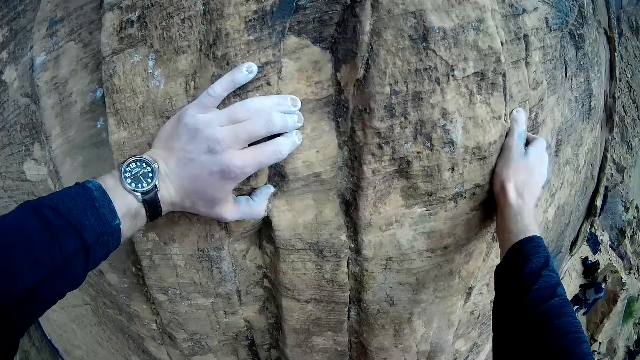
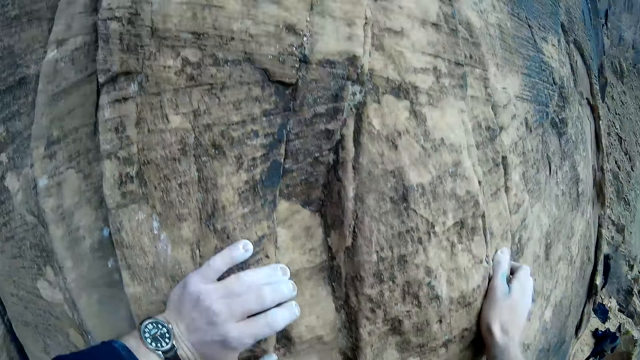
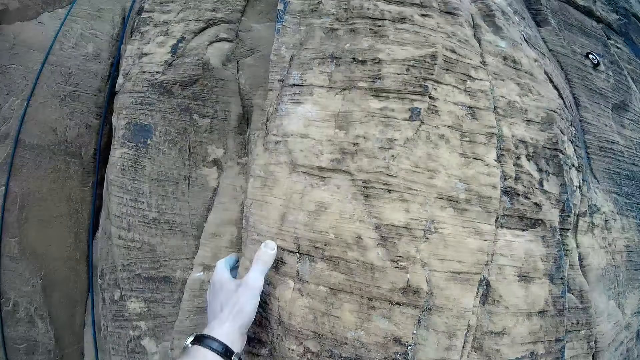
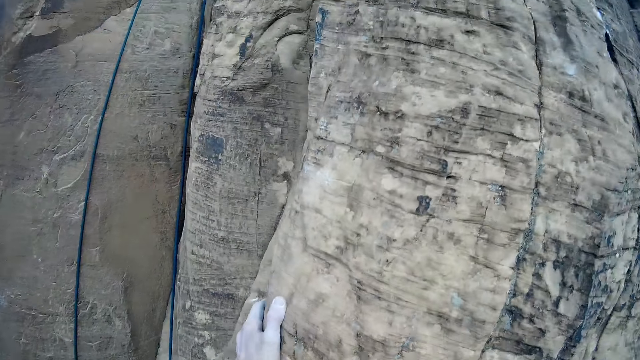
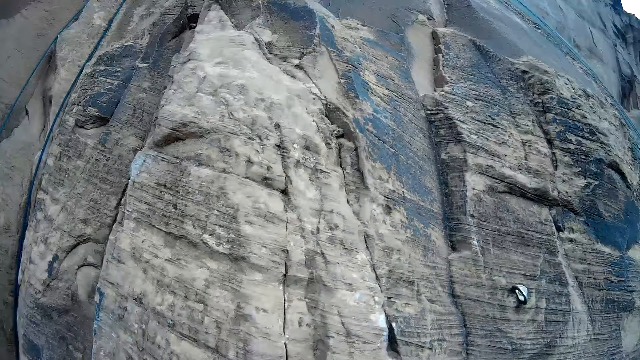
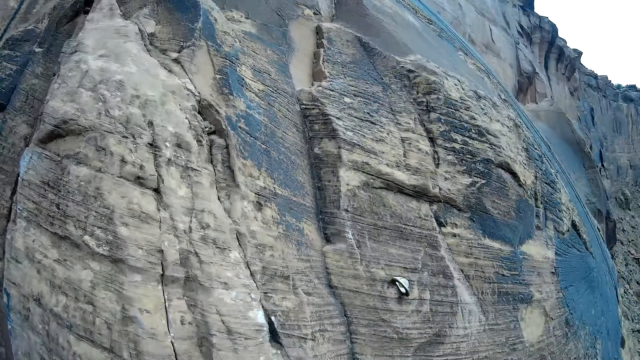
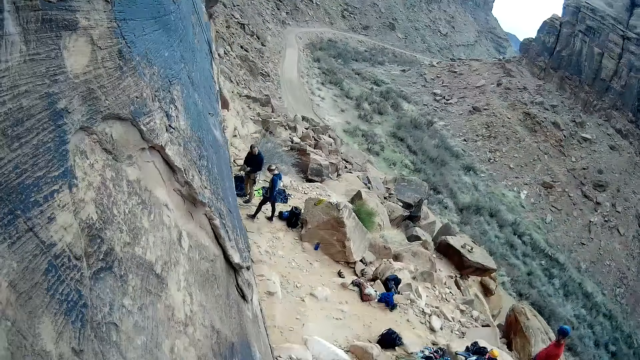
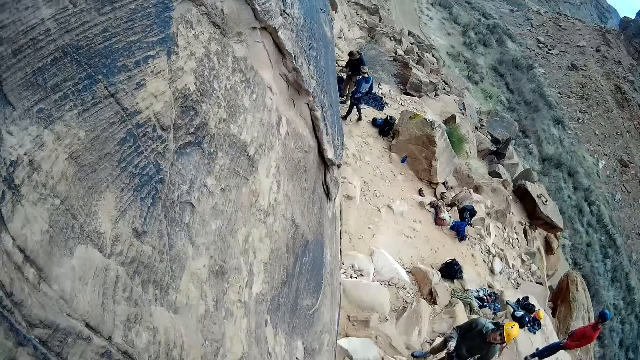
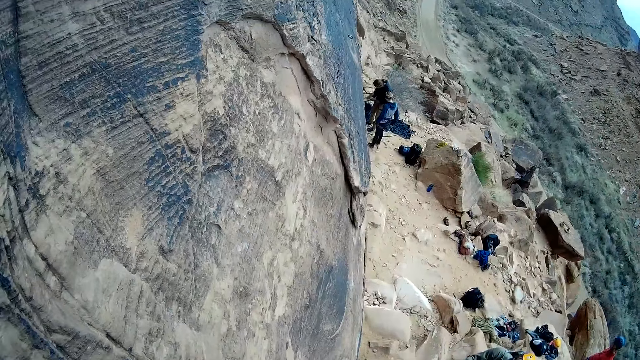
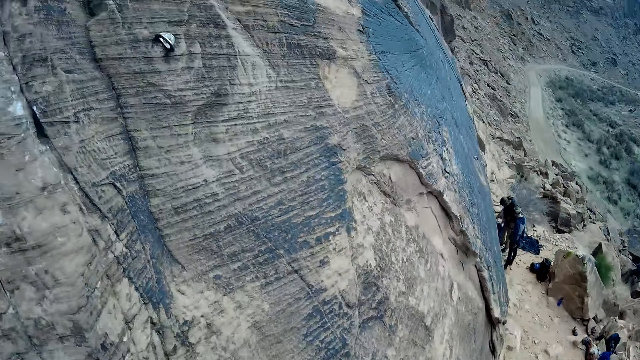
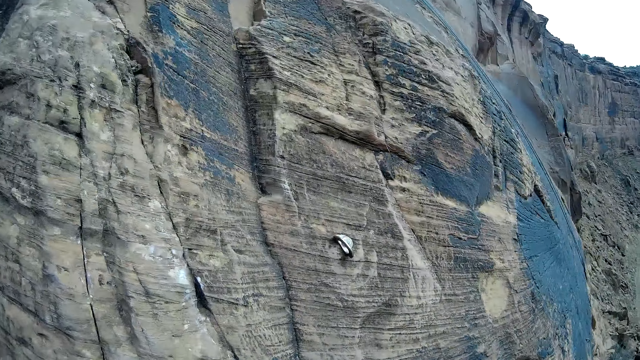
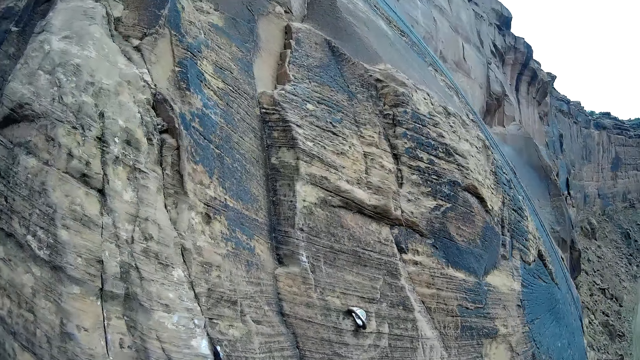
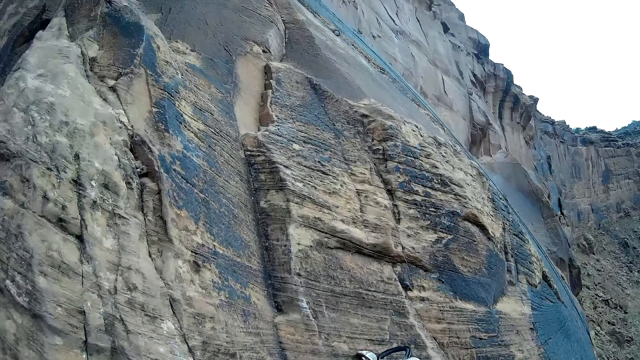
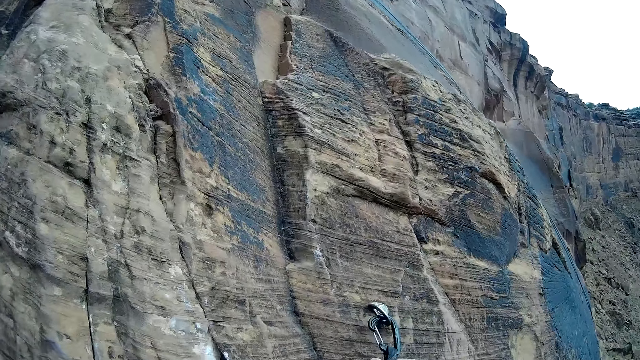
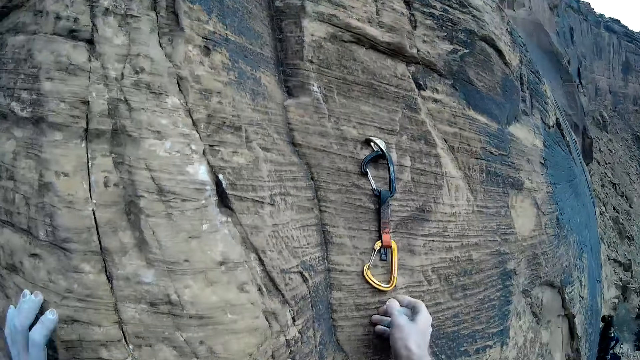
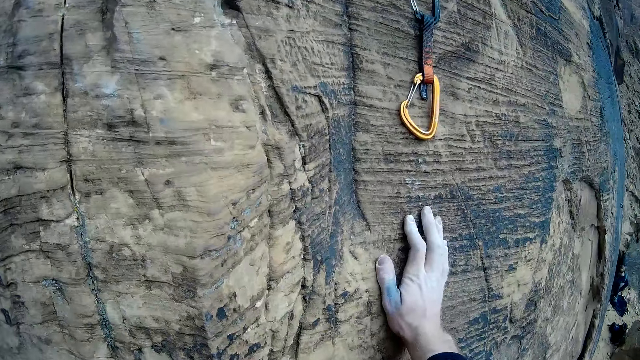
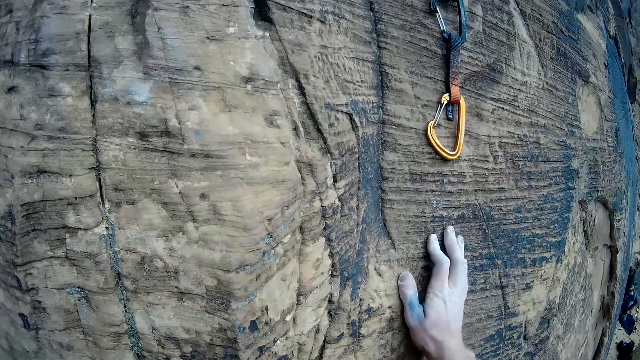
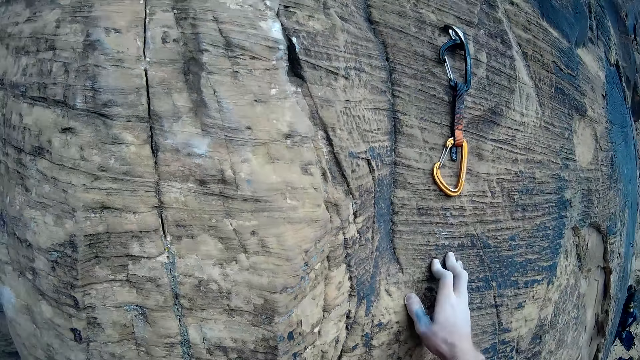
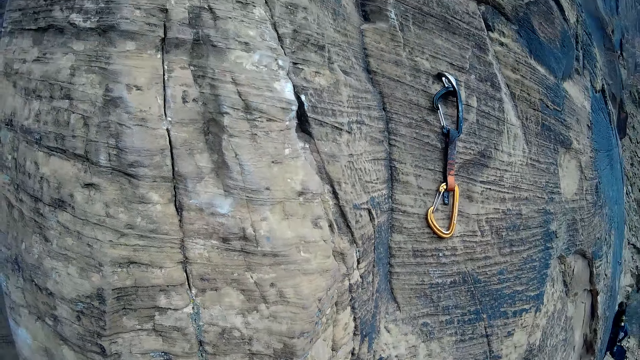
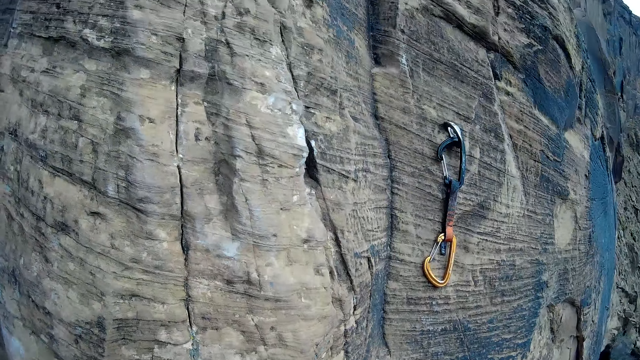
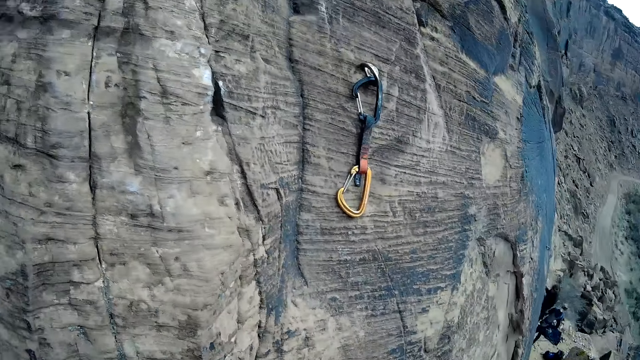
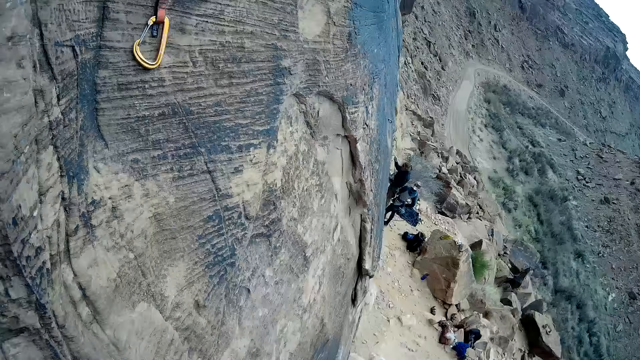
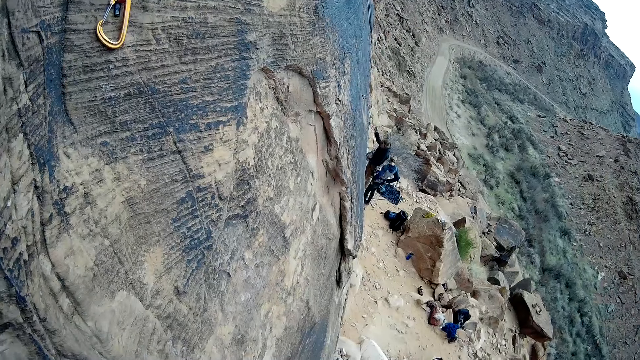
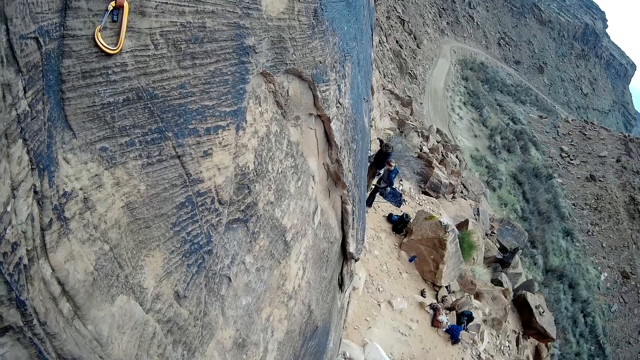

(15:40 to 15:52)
The camera wearer looks down the mountain. He attaches a quickdraw to a hook on the mountain with his right hand.

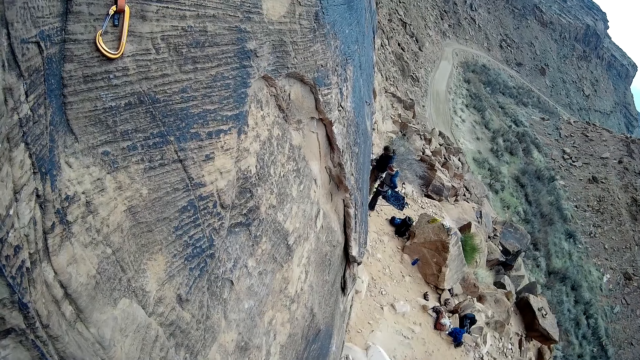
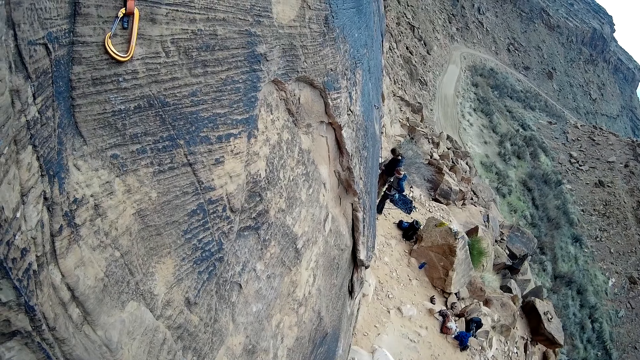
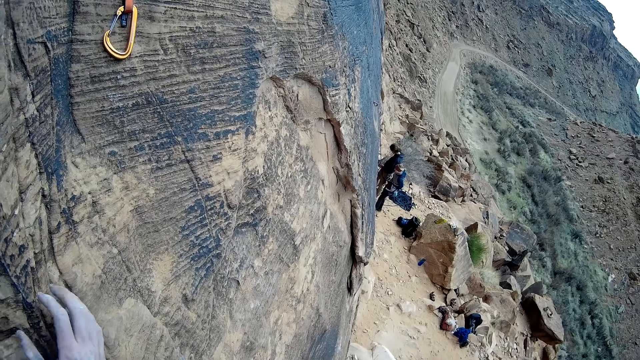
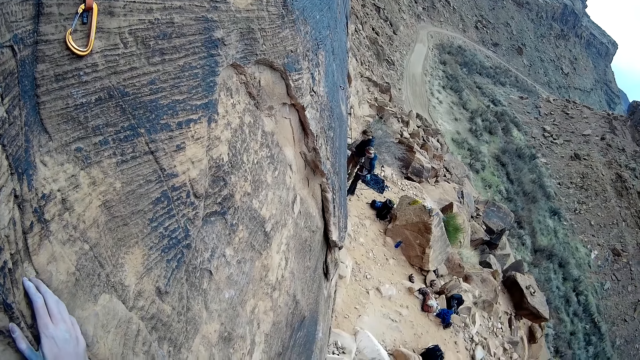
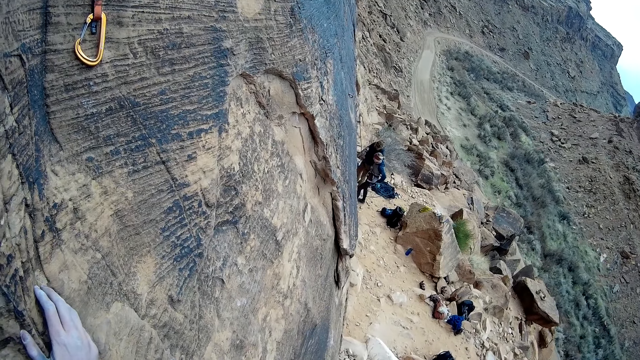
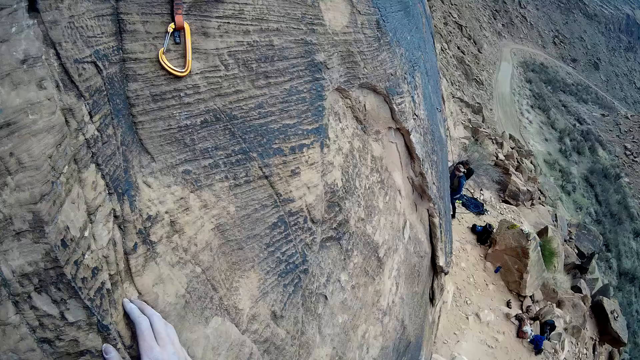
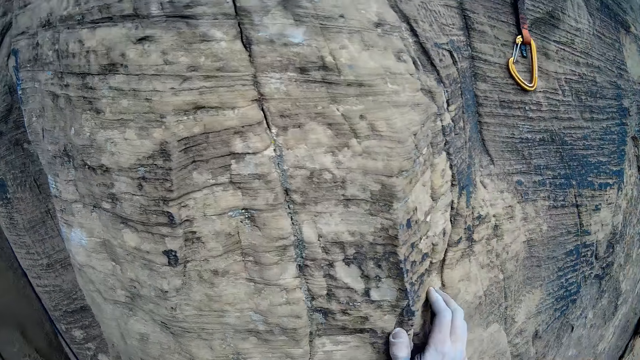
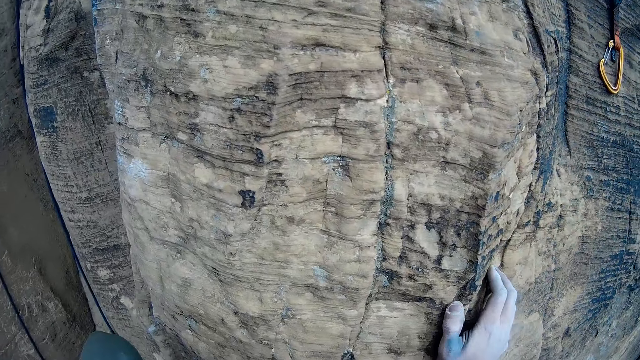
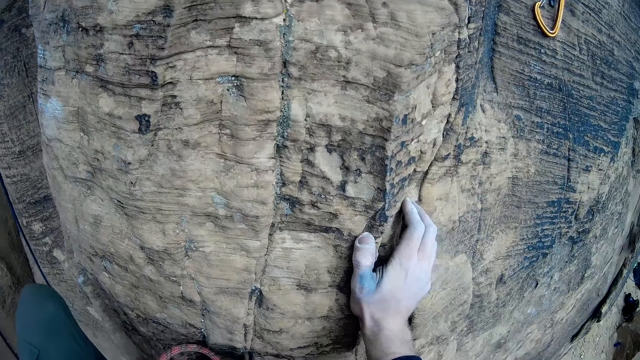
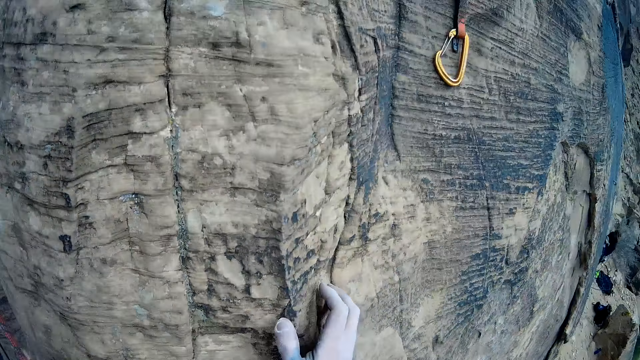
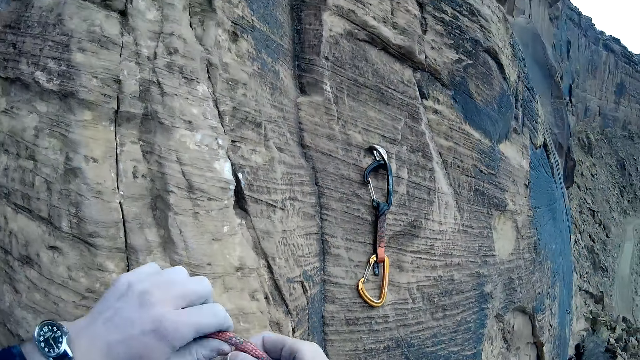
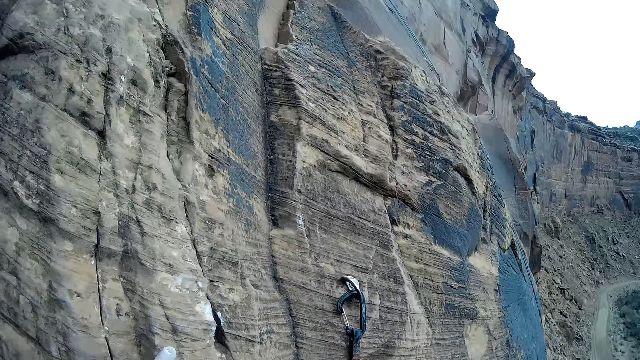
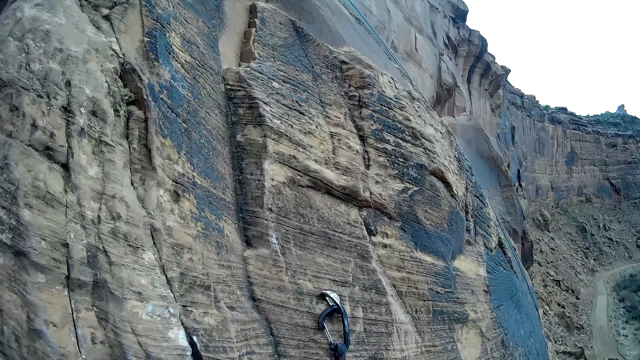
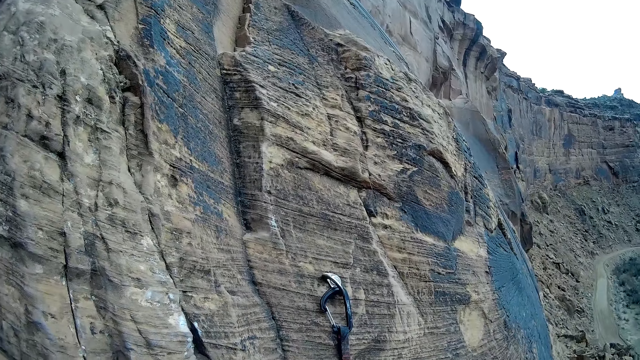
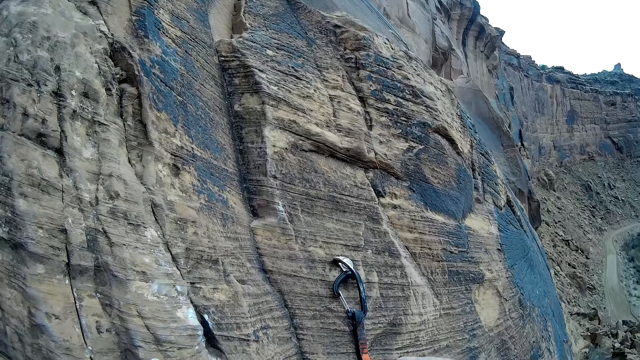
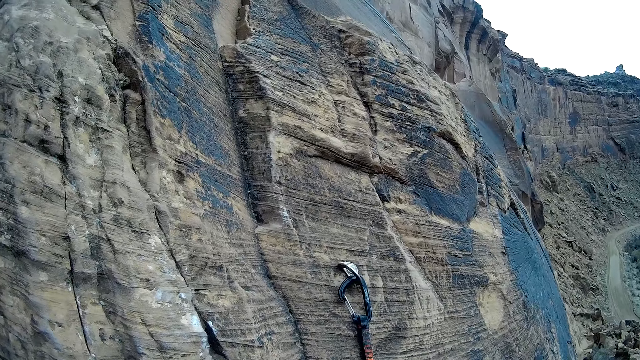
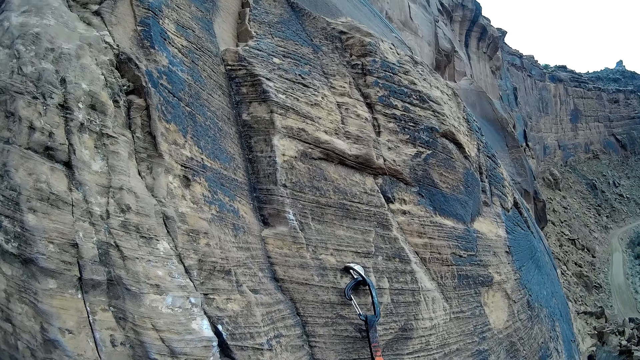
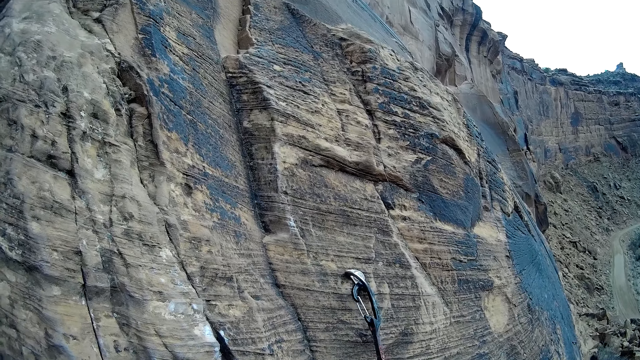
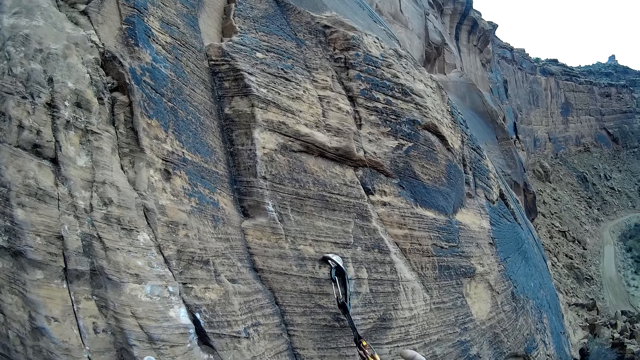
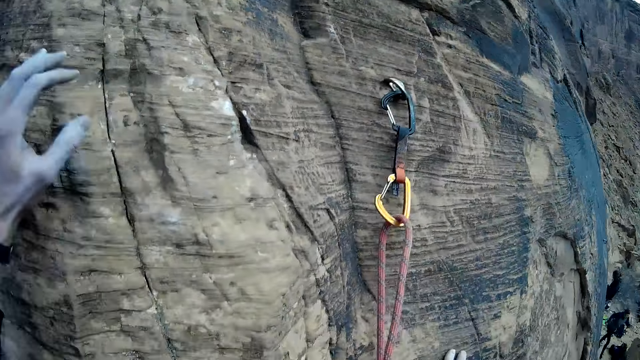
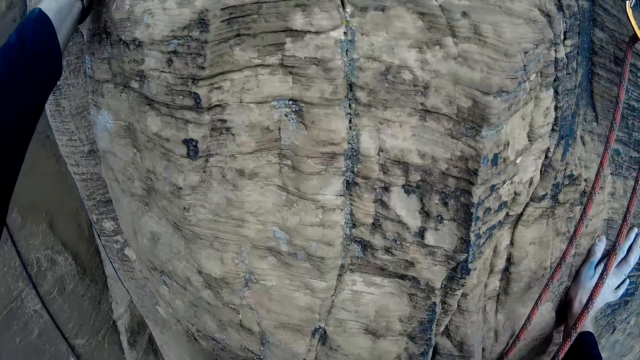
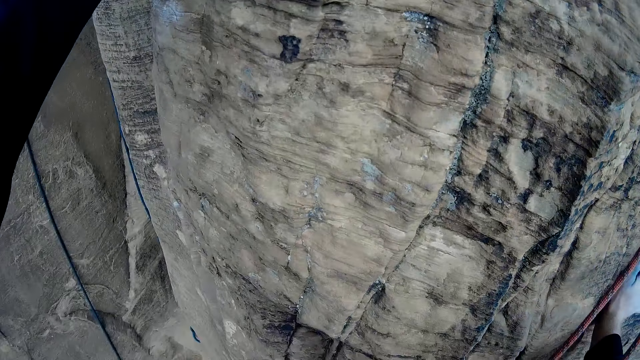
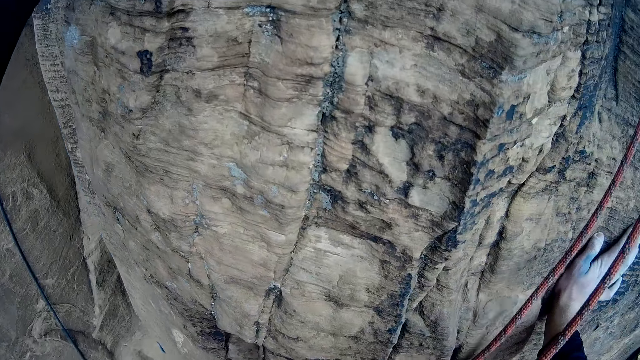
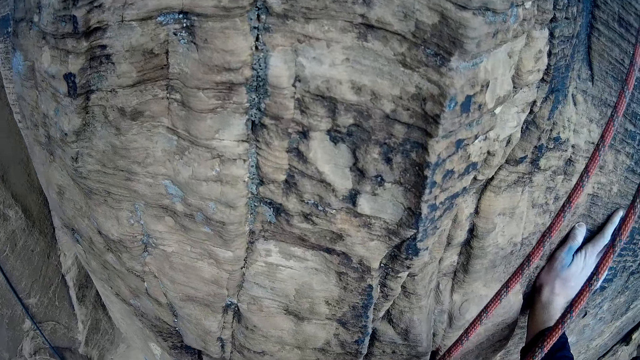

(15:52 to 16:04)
The camera wearer holds on the mountain. He looks at the mountain. He holds a climbing rope with his left hand. He holds the climbing rope with his right hand. He attaches the climbing rope to a carabiner on the mountain with his right hand.
